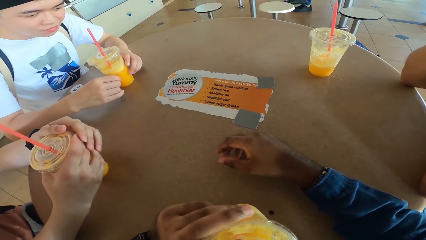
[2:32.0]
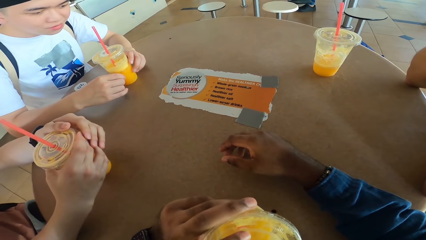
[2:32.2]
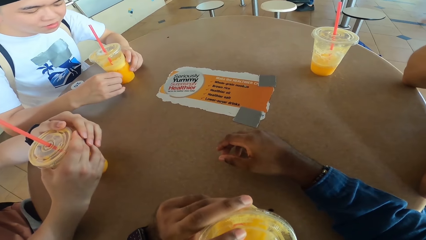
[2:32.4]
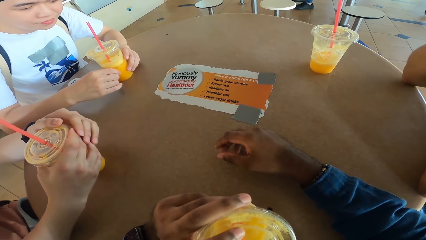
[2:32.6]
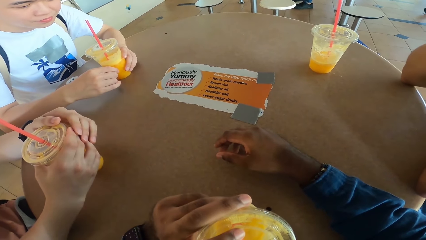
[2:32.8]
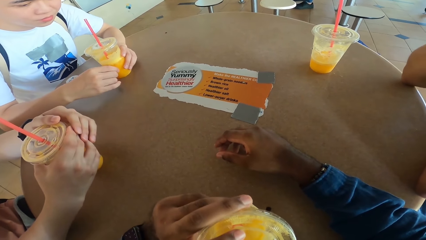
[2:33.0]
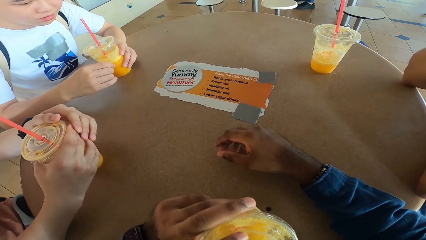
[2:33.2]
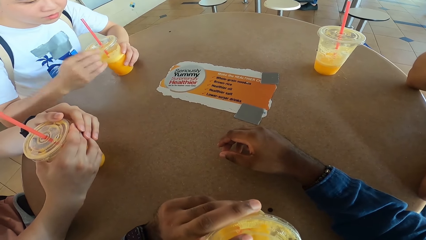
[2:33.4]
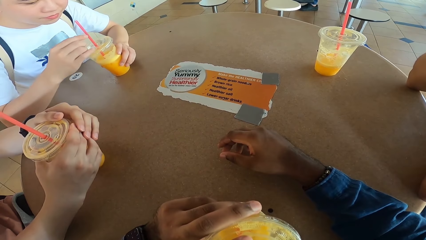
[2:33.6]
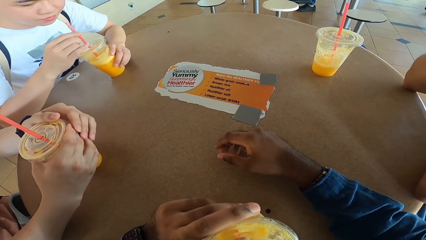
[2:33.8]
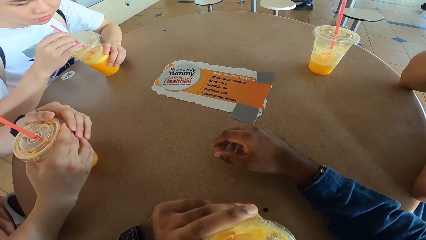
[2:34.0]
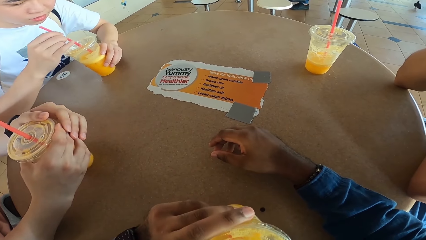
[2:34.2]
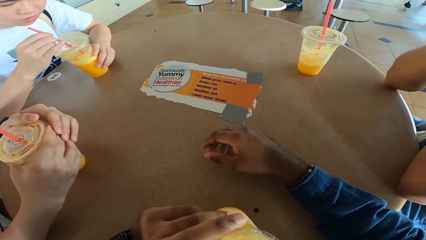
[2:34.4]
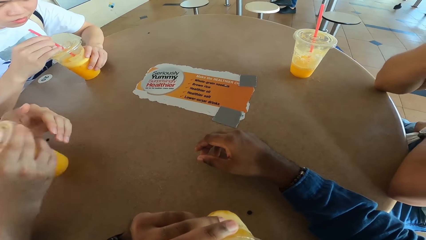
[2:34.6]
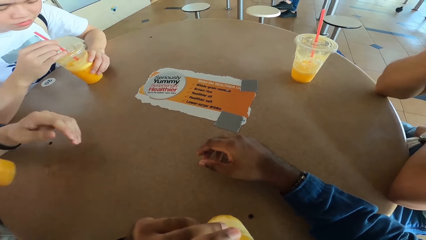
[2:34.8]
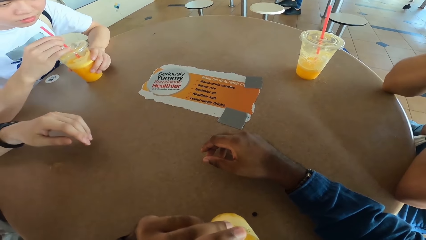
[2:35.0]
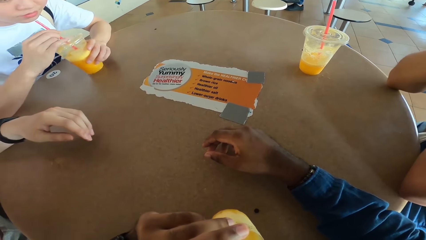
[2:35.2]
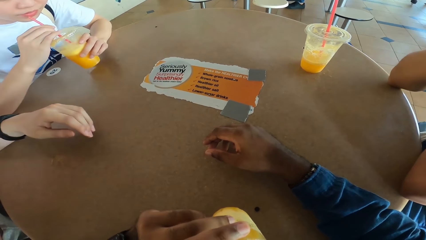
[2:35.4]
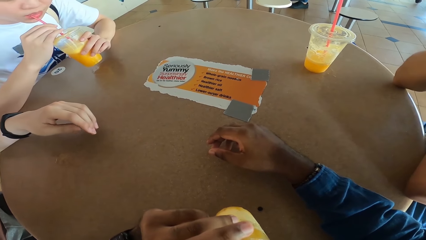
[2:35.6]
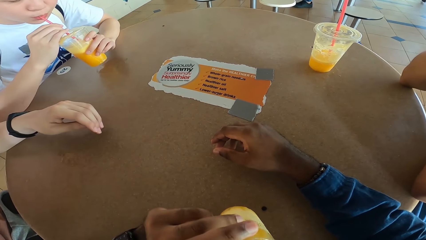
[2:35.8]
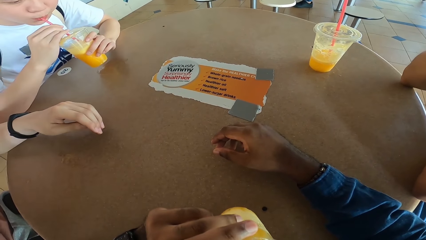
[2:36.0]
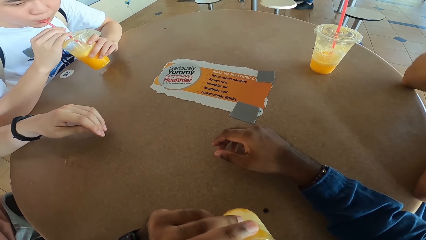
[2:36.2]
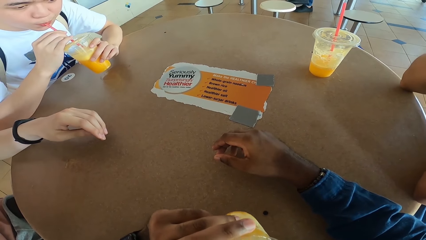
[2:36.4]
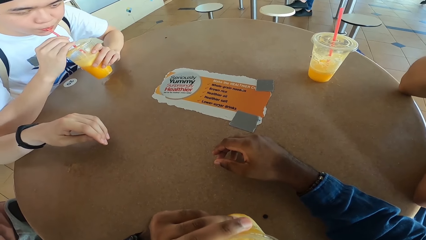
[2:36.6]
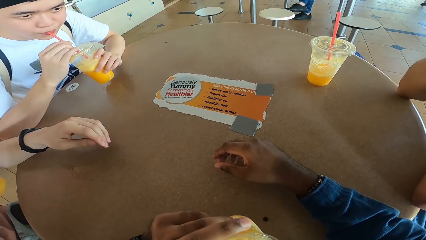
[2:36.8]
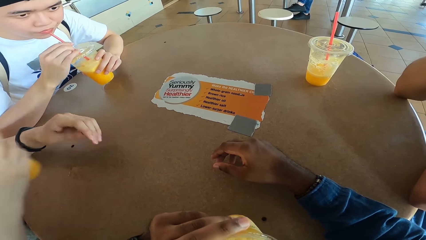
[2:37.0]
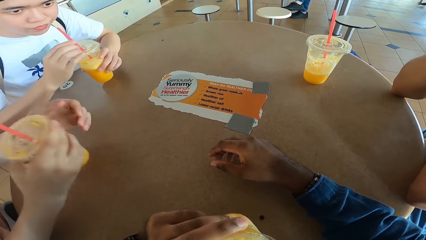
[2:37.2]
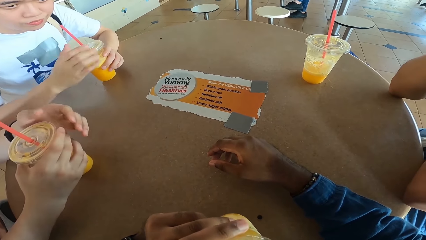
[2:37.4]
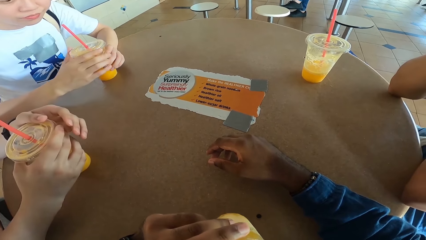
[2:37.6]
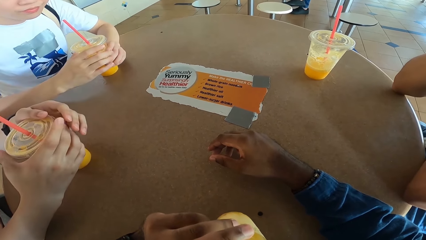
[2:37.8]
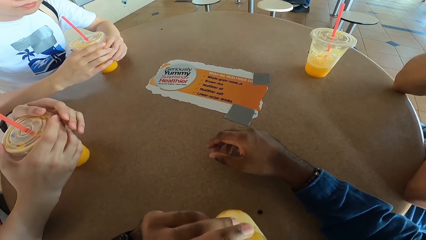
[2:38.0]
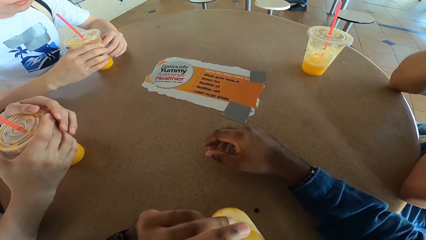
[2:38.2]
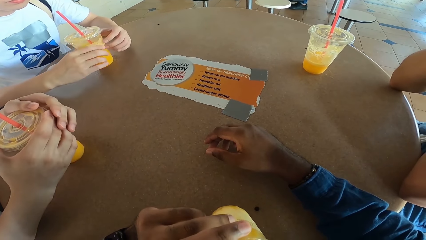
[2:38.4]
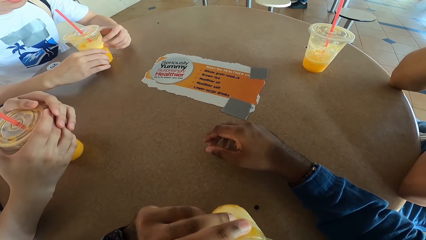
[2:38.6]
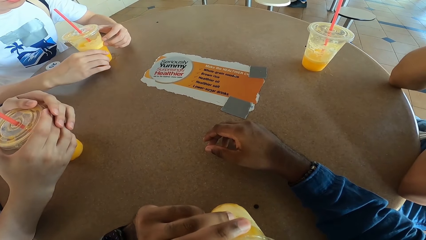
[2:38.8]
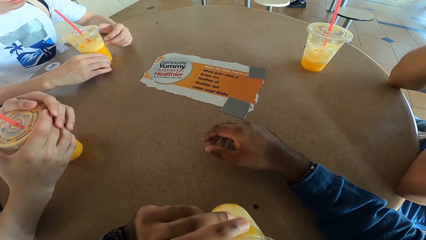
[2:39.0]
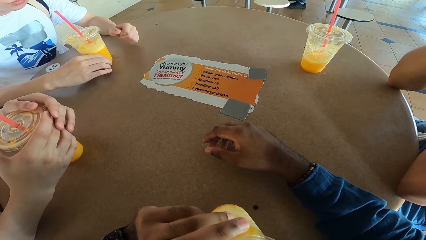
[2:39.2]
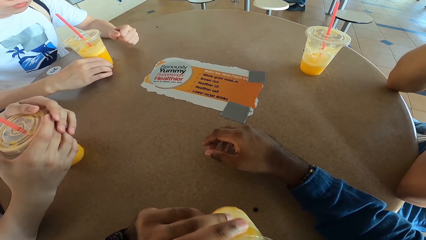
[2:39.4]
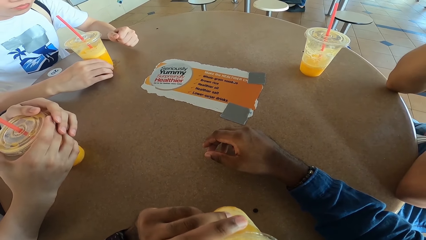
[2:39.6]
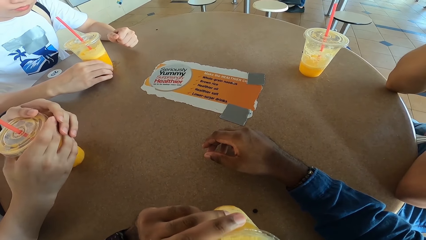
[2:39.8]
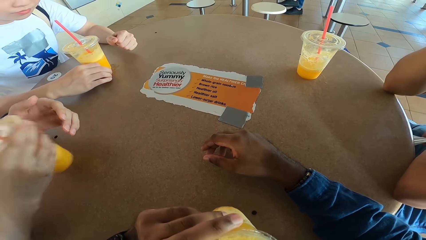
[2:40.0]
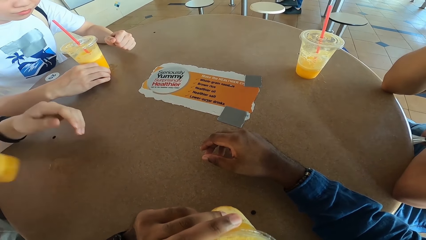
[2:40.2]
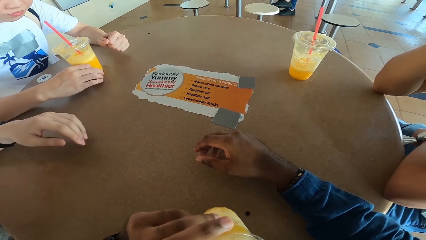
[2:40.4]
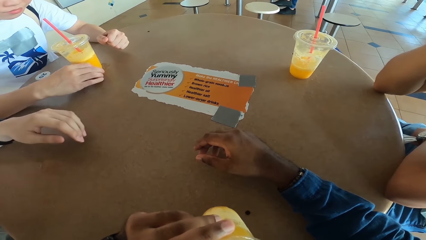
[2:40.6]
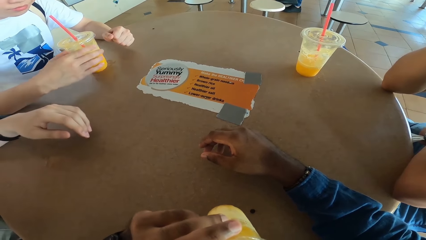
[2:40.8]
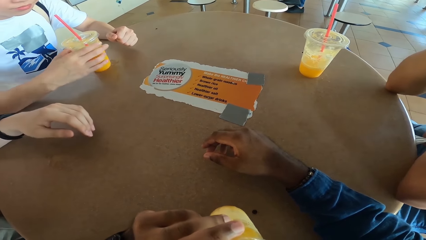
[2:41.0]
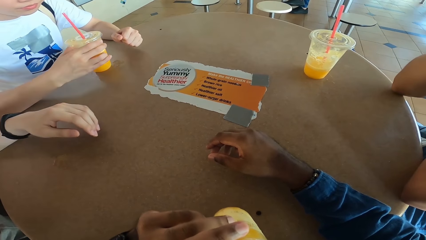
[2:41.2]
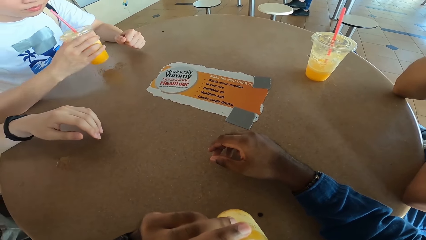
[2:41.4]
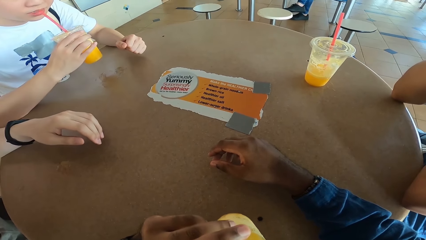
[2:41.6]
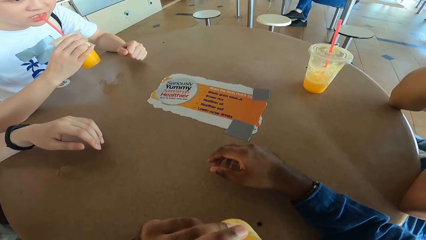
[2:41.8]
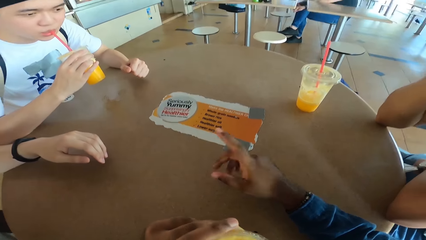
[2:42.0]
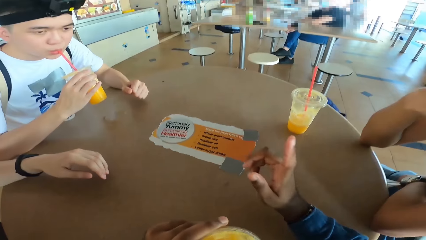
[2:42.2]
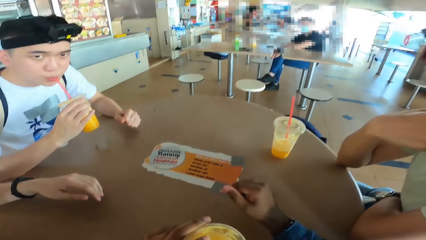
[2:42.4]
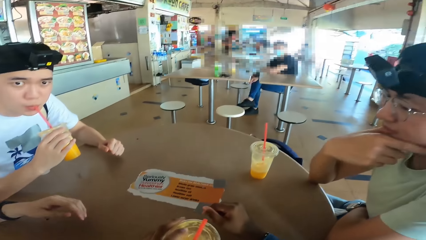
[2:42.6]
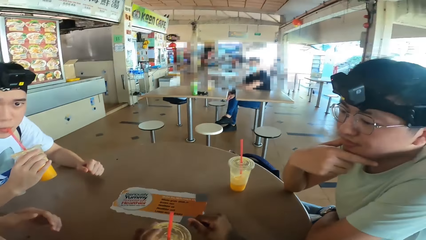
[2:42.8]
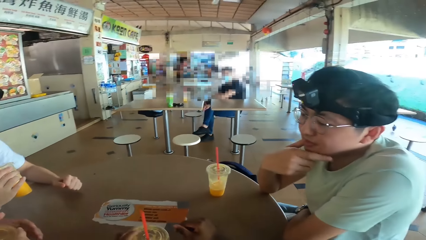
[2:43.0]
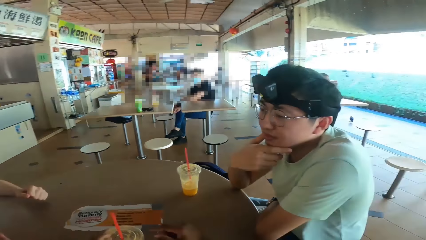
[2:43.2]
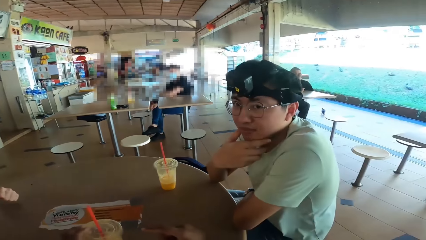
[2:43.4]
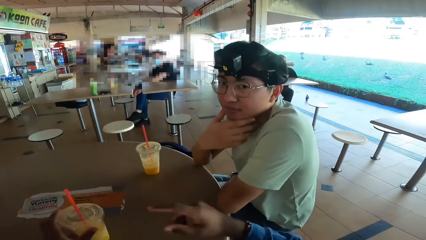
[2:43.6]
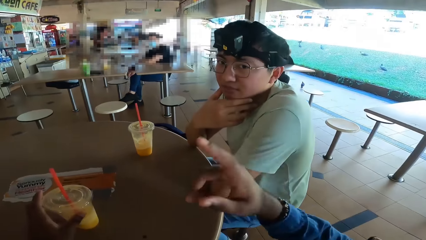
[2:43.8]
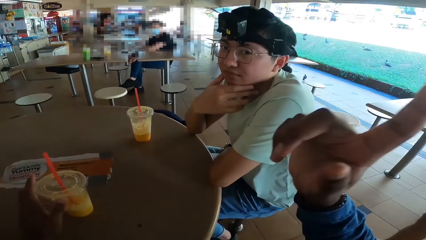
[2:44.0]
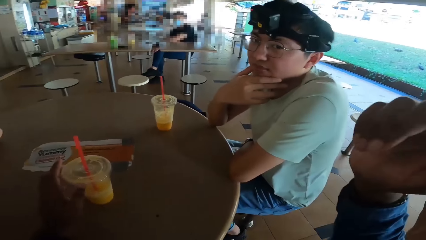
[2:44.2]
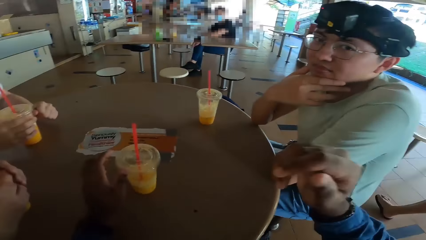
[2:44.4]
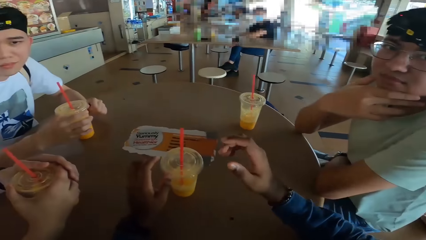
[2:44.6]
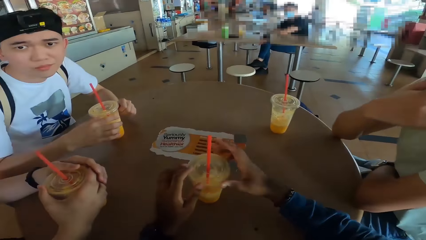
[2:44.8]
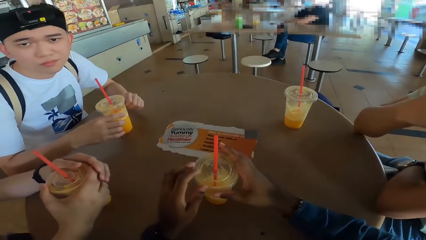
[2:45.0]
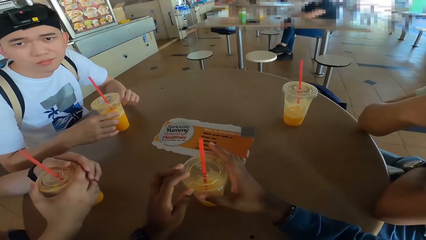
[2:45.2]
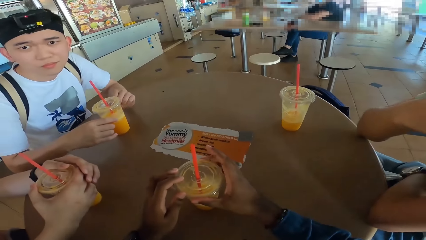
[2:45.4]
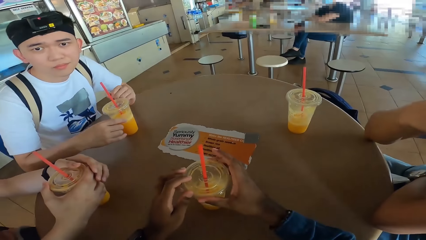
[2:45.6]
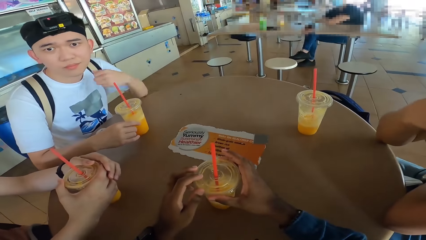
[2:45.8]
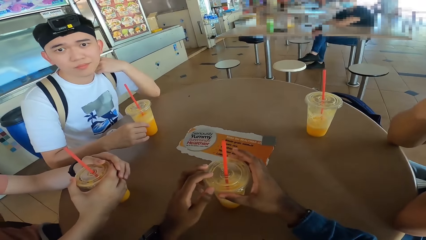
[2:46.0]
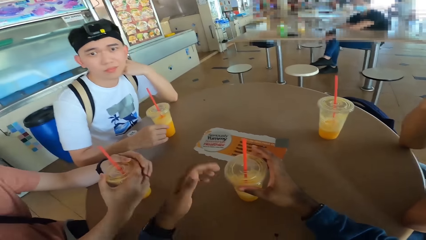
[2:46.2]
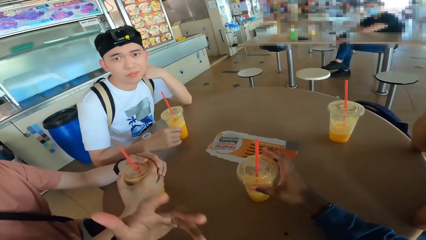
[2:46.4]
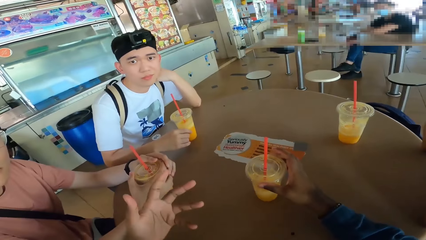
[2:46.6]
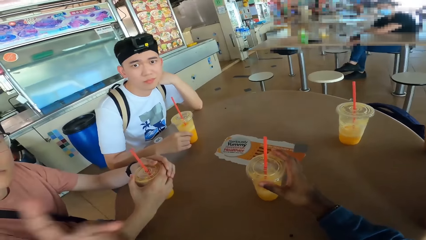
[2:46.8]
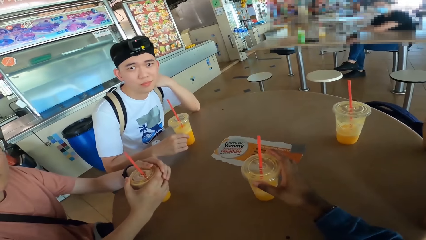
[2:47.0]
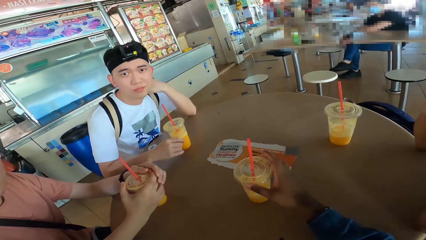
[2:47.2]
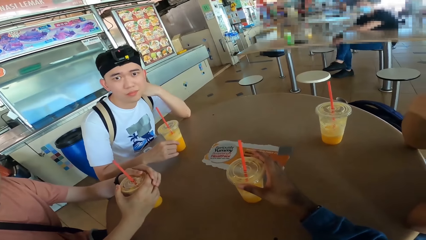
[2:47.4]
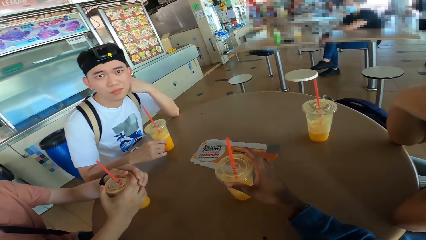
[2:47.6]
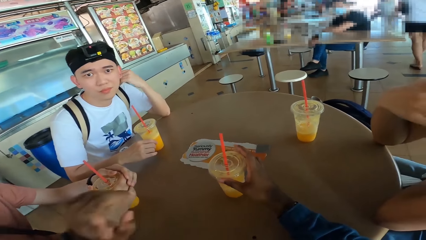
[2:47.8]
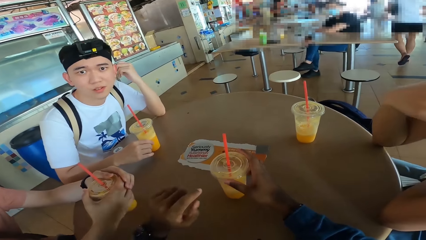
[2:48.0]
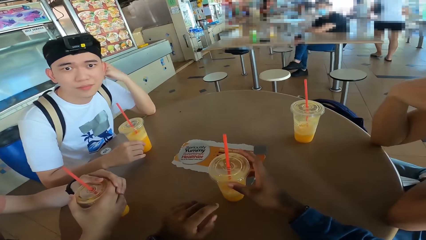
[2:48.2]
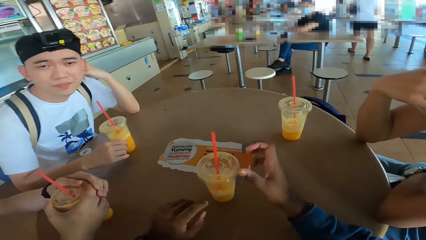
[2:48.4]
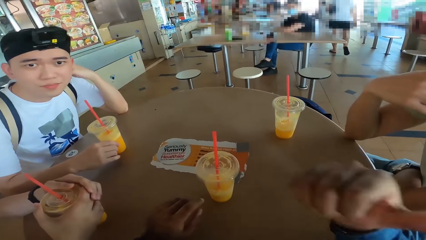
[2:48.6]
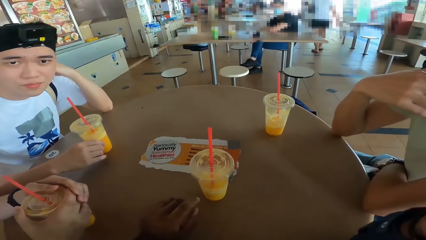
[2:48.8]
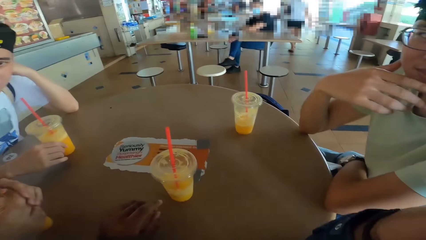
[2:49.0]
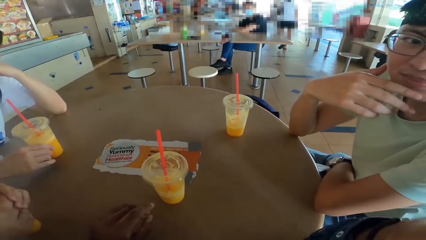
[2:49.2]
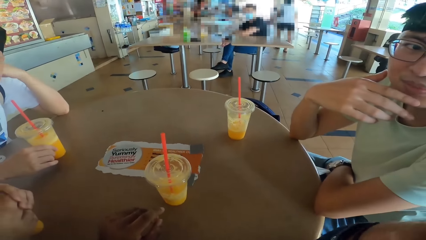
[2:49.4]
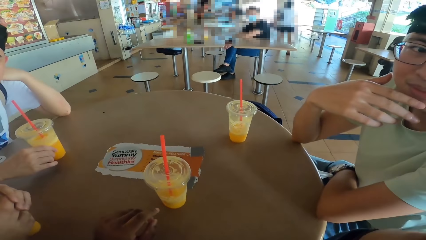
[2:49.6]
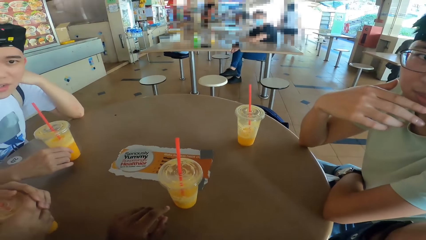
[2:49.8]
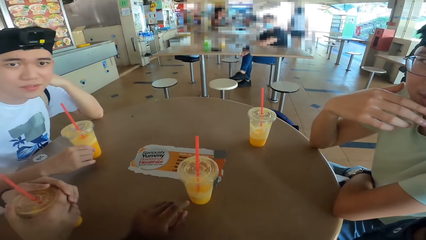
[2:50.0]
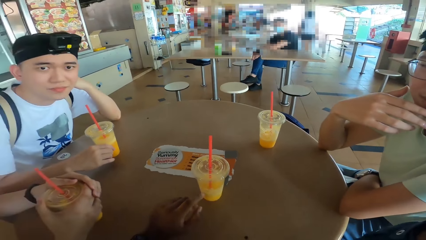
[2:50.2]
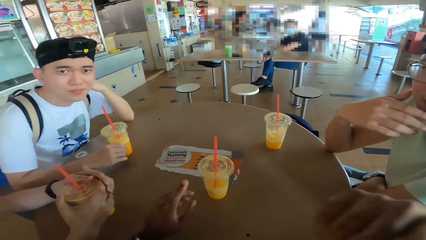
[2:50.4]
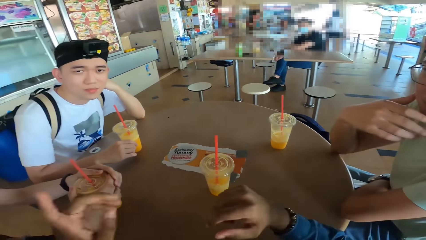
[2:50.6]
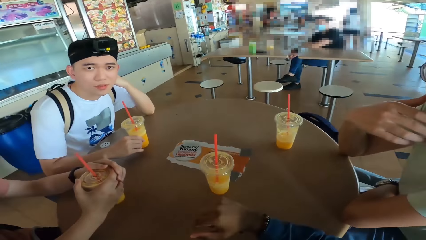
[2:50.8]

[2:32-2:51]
A man sips juice. Another man sips juice. The first man places a juice can on the table. The second man places the juice can on the table. The first man sips juice. The camera wearer makes a hand gesture and converses with a third man. They place the juice can on the table and look around. They converse with the second man.
